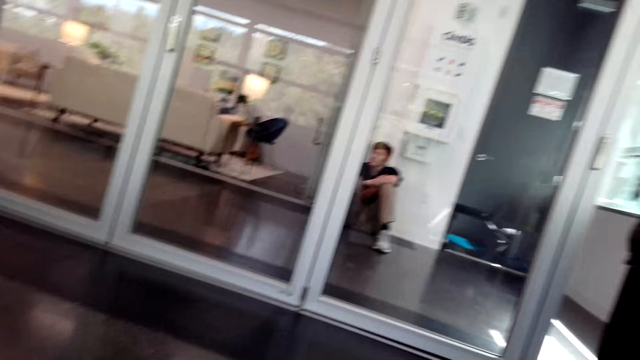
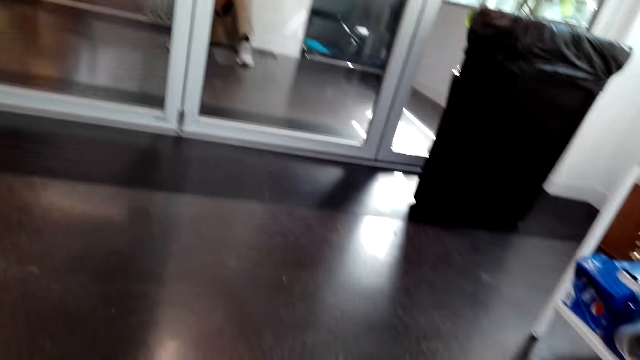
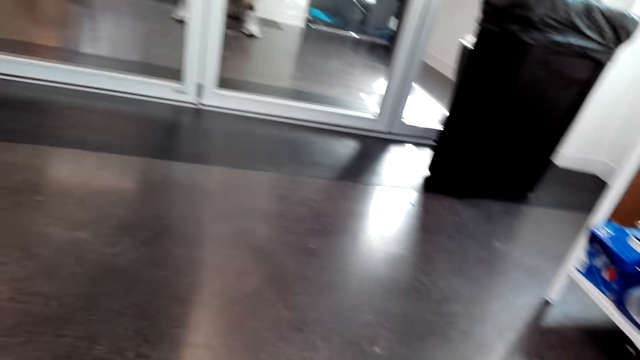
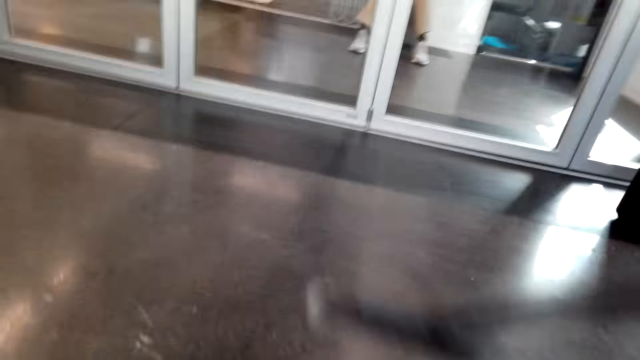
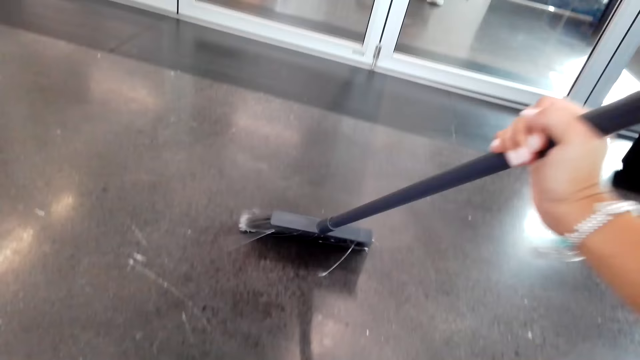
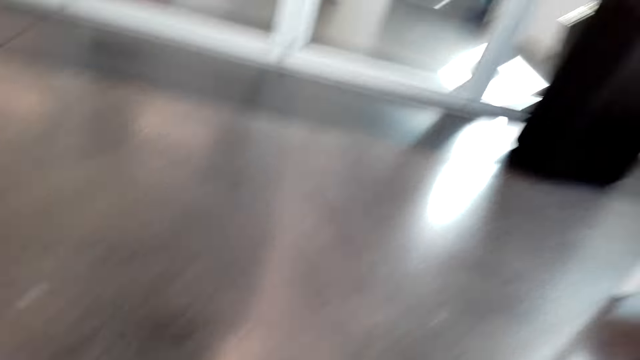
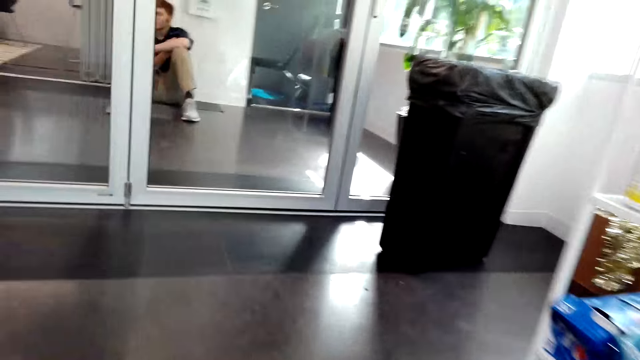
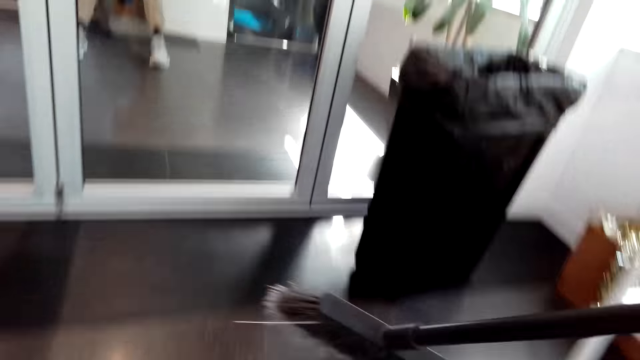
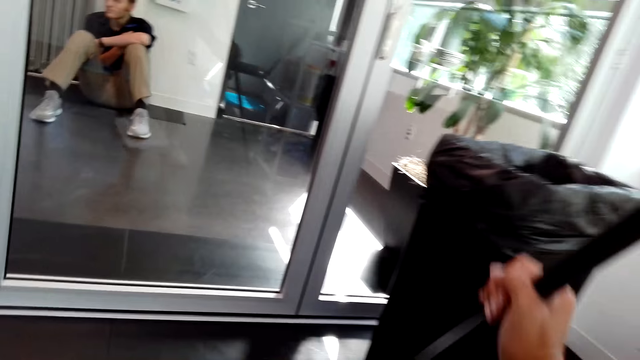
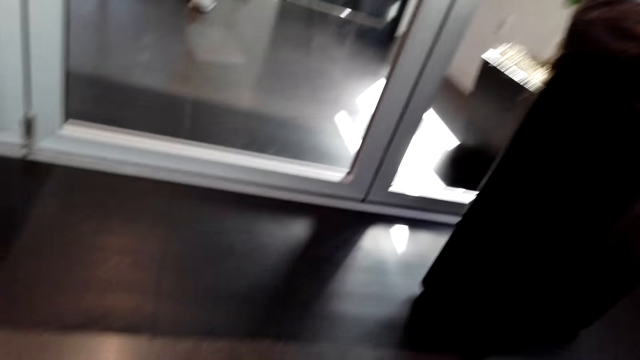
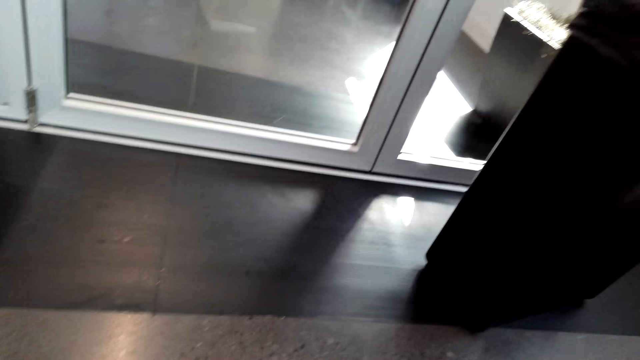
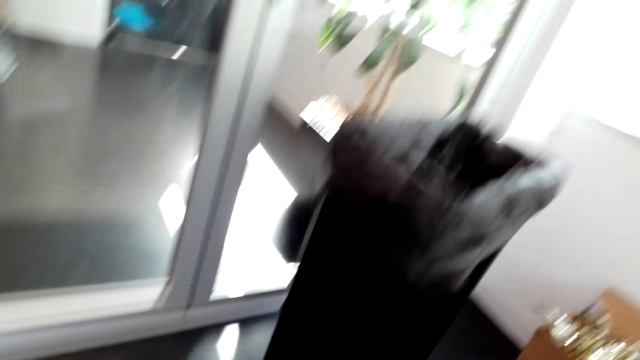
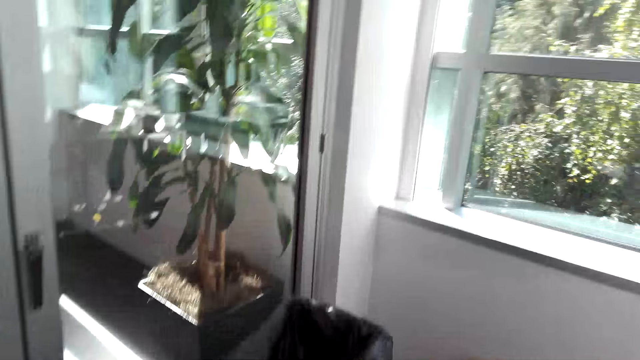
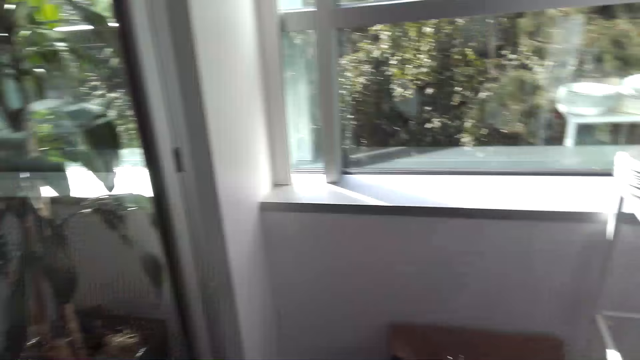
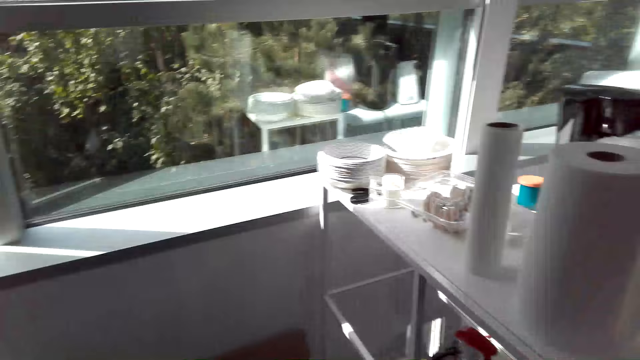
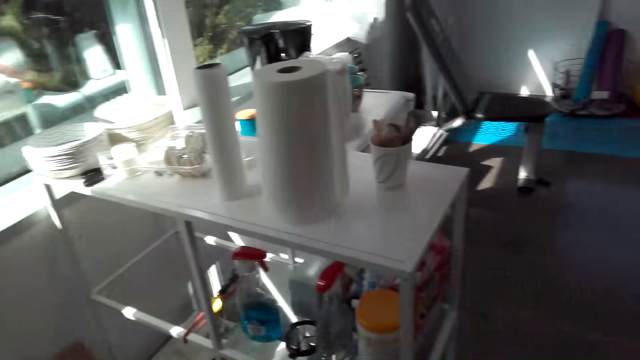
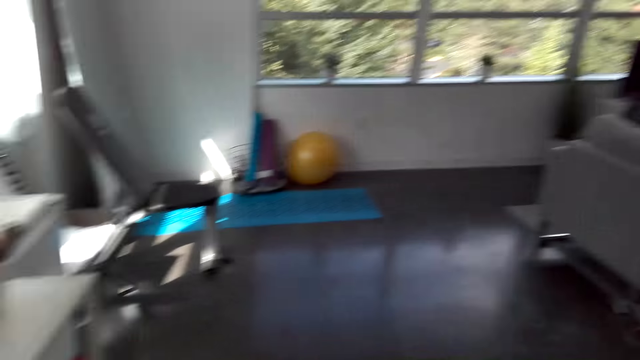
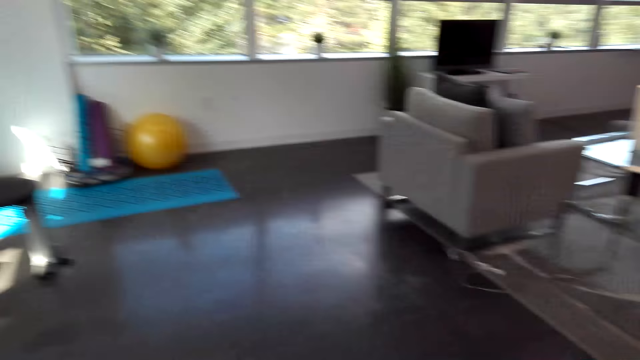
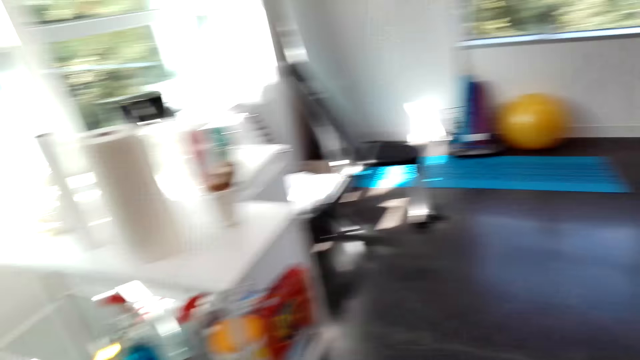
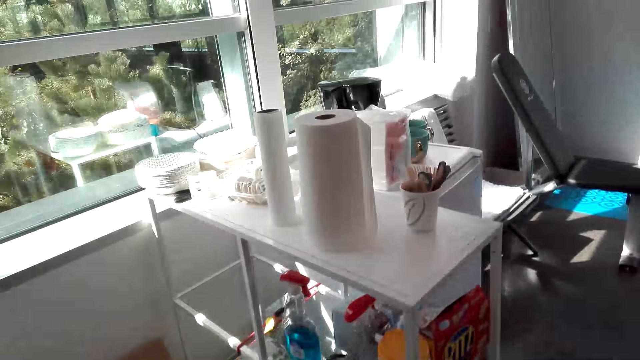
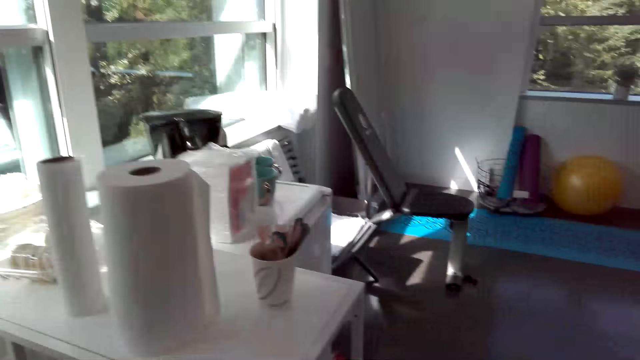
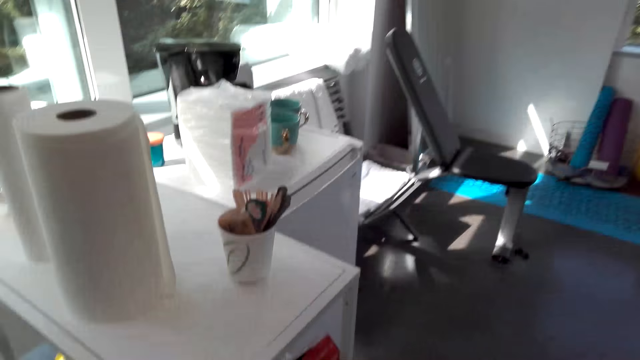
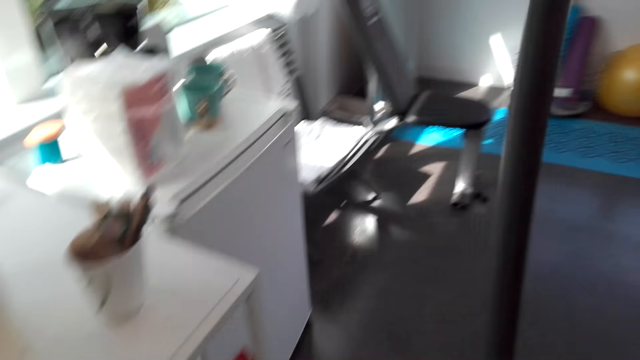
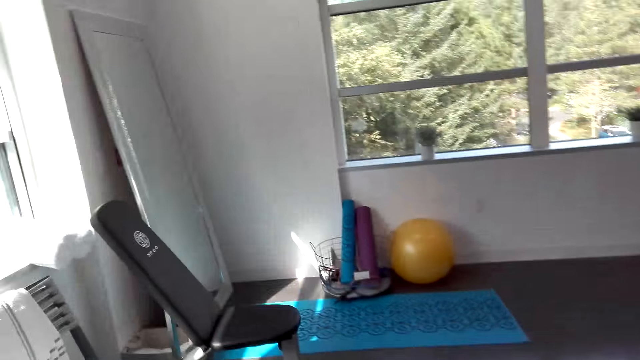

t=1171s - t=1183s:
The camera wearer looks around the house. They sweep the floor. A man converses to the camera wearer. The camera wearer pours dirt to a bin. They sweep the floor.

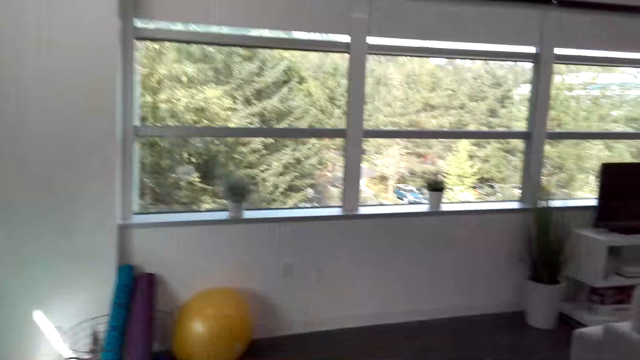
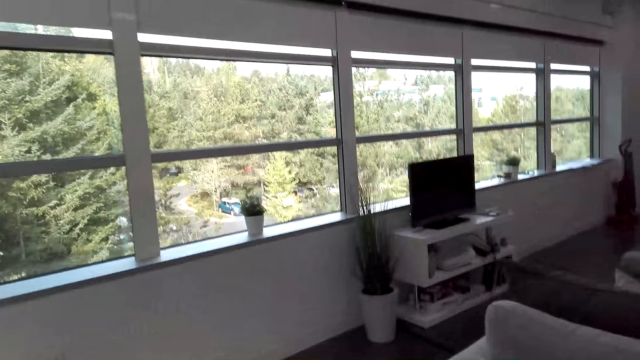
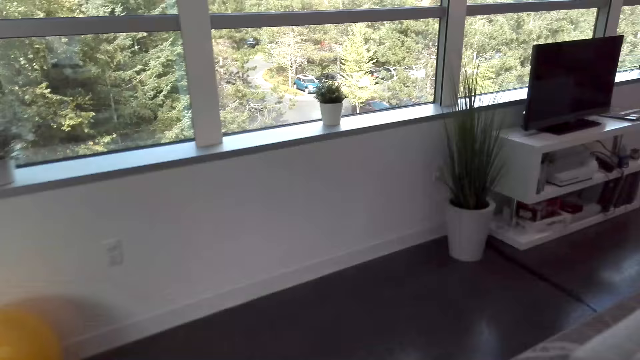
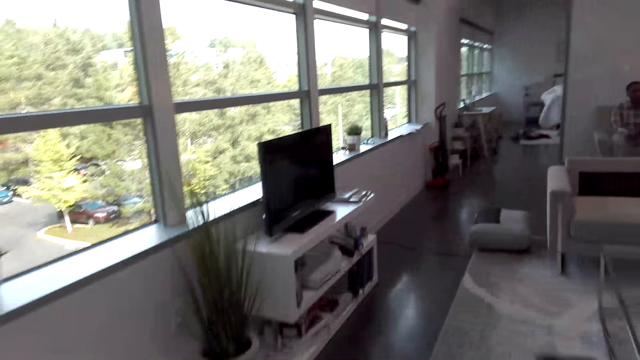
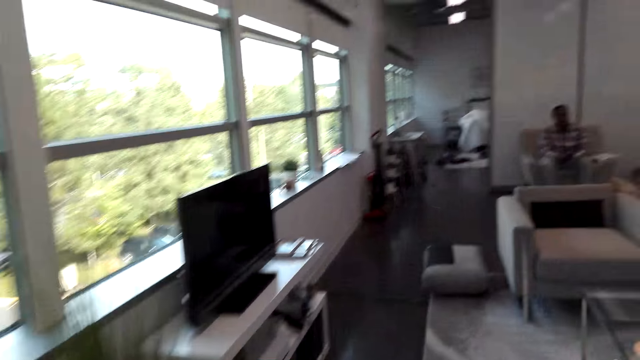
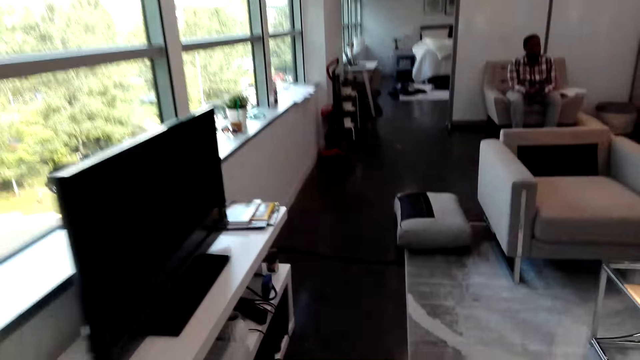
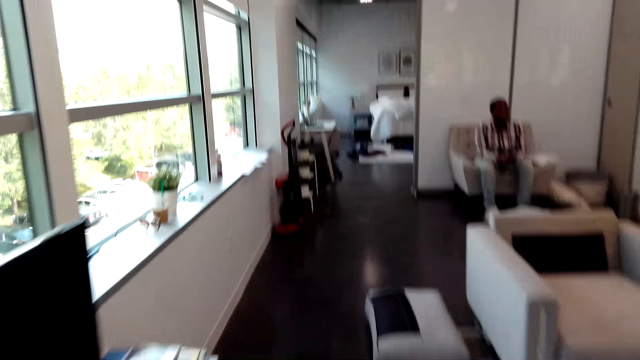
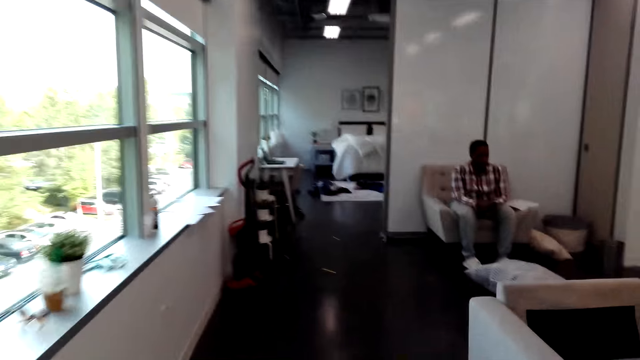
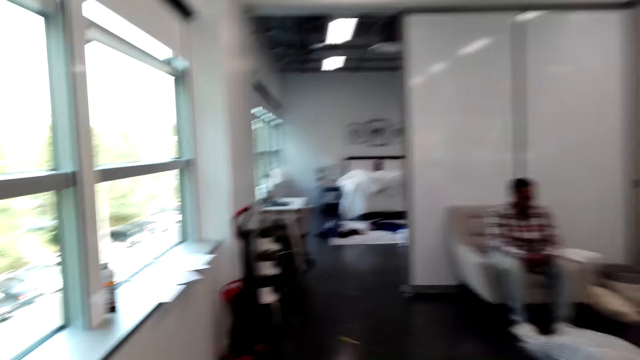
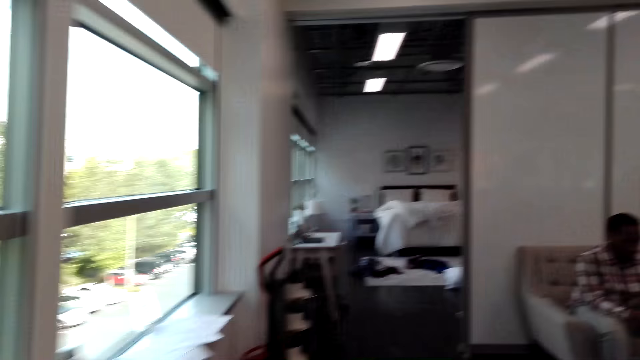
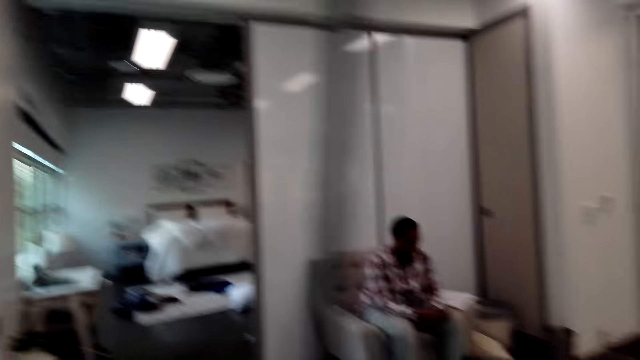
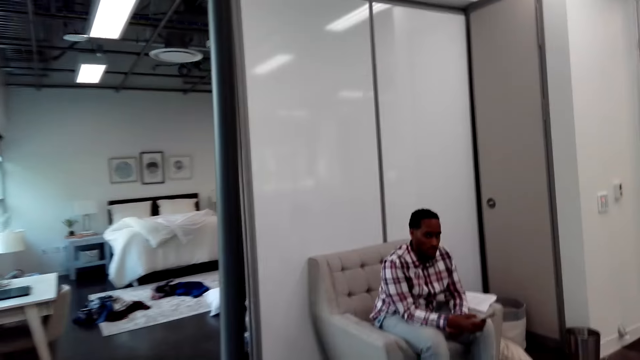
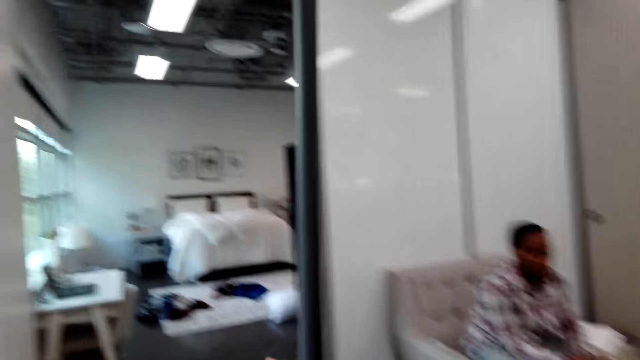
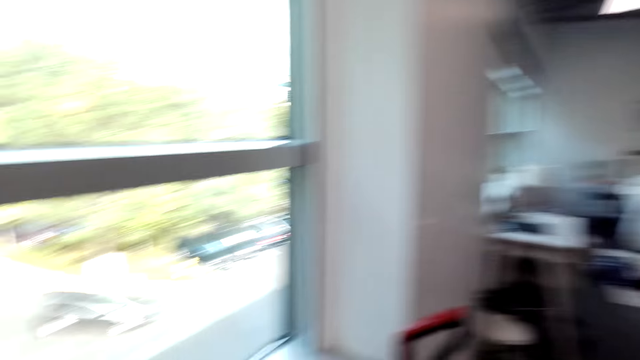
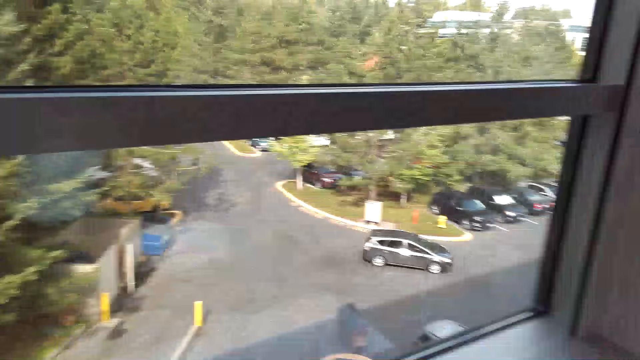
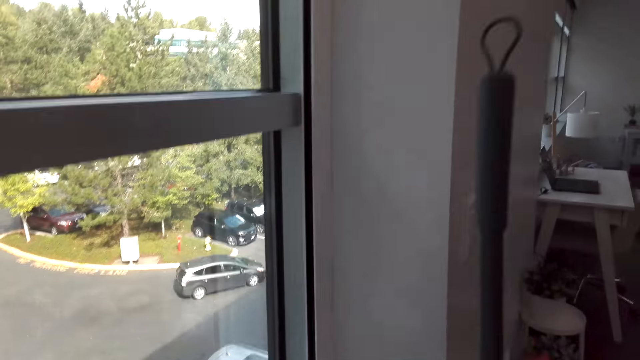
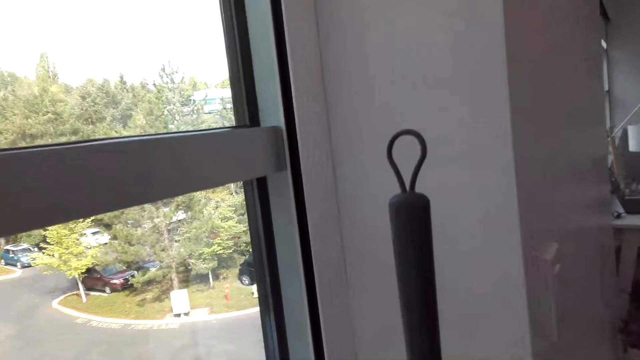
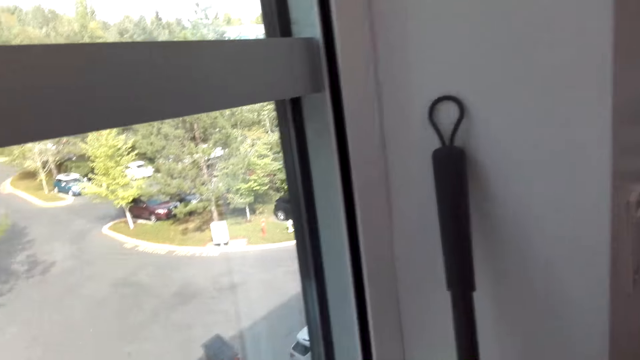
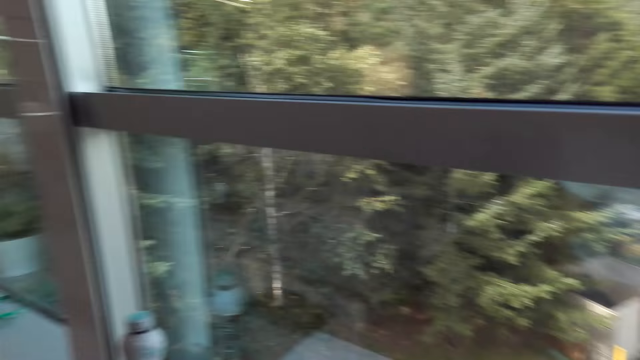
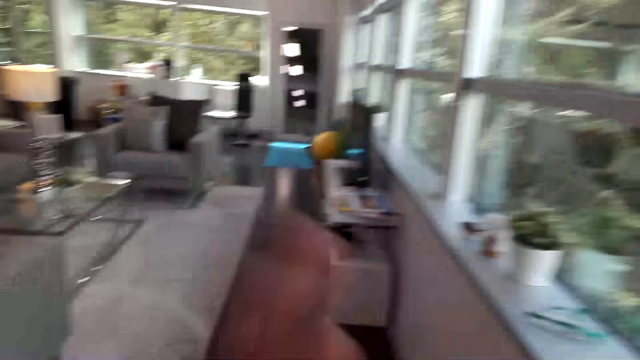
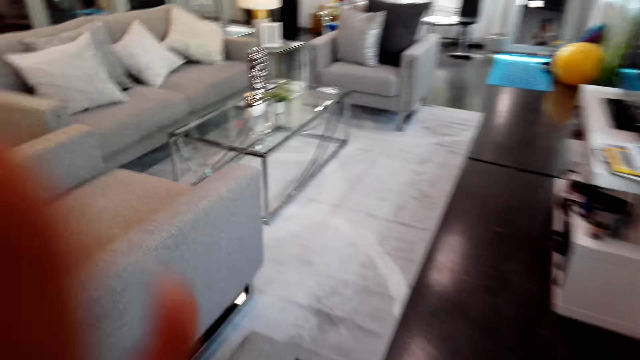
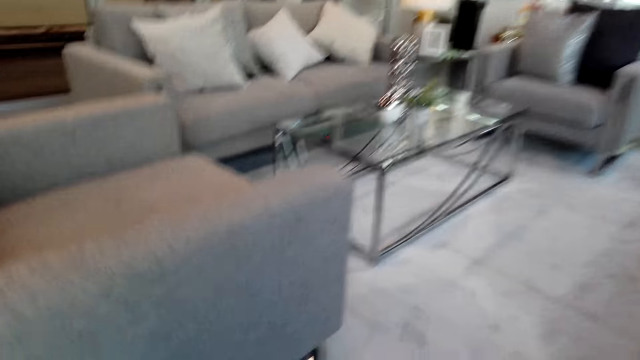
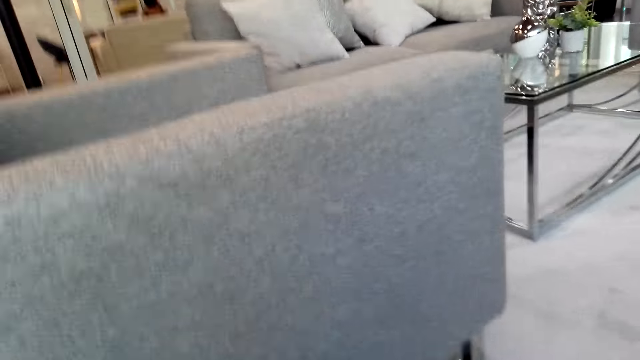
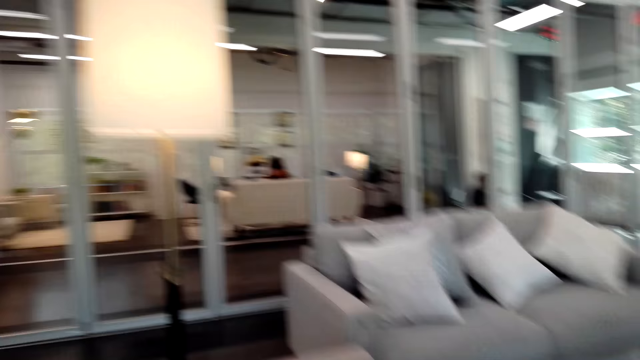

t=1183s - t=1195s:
The camera wearer converses to a man. They walk around the house. They converse to the man. They place the broom on the wall. They touch something. They walk around the house.
